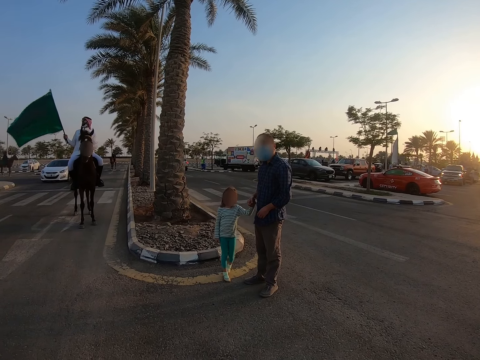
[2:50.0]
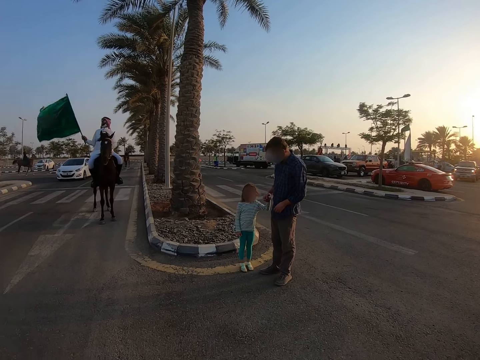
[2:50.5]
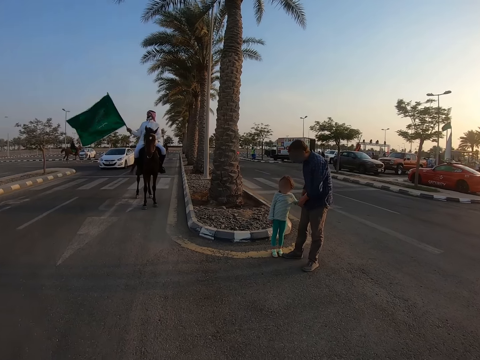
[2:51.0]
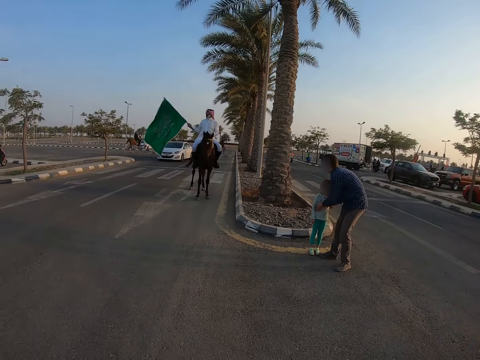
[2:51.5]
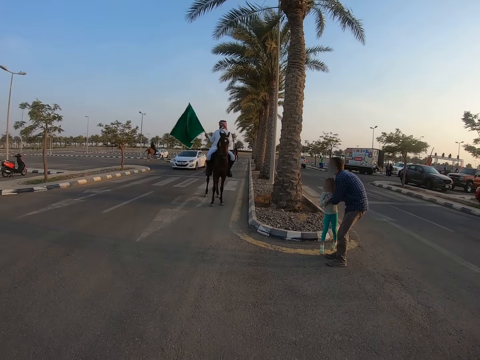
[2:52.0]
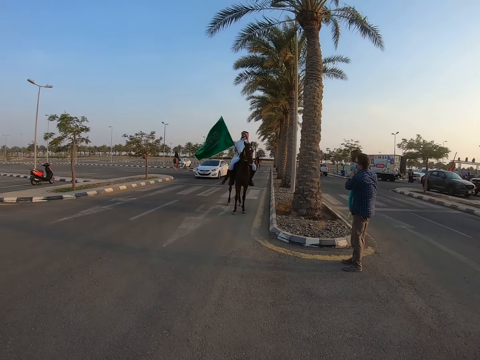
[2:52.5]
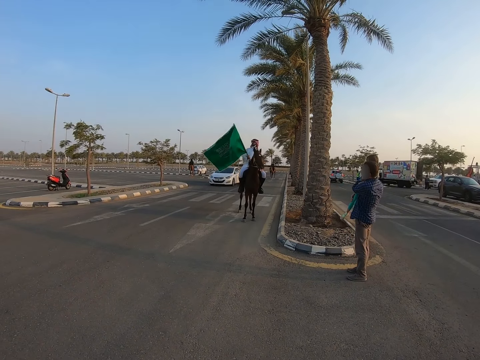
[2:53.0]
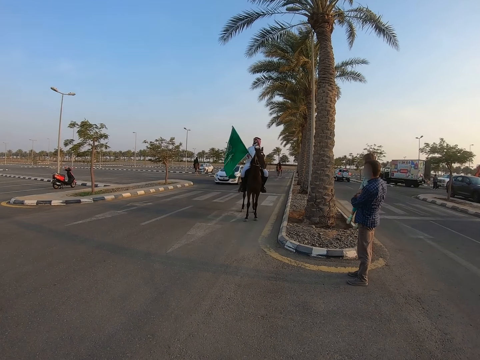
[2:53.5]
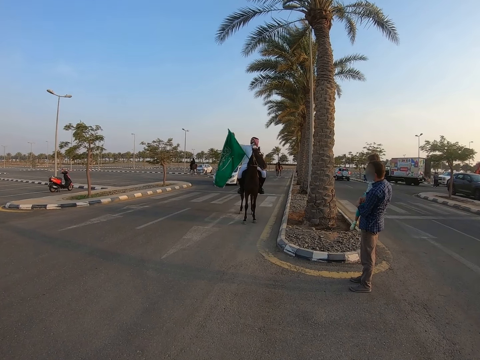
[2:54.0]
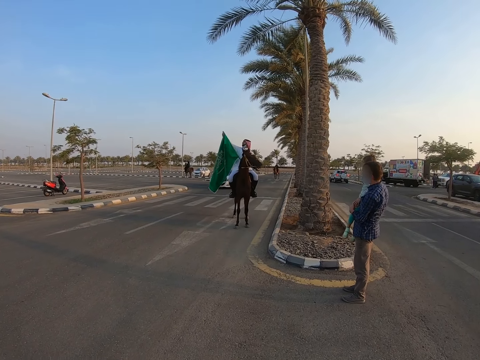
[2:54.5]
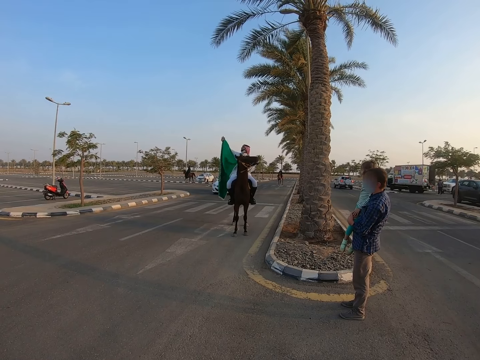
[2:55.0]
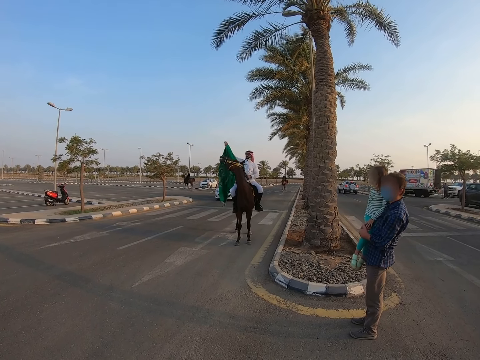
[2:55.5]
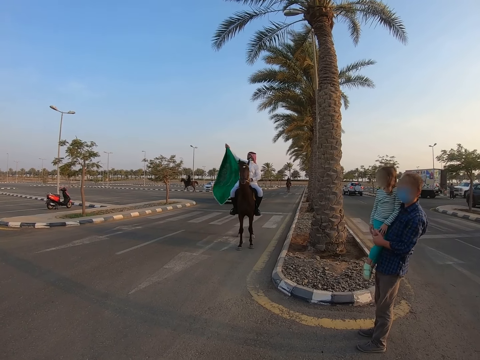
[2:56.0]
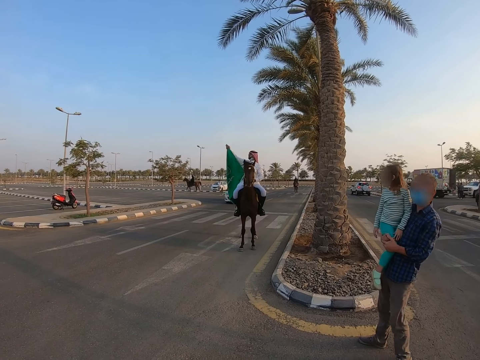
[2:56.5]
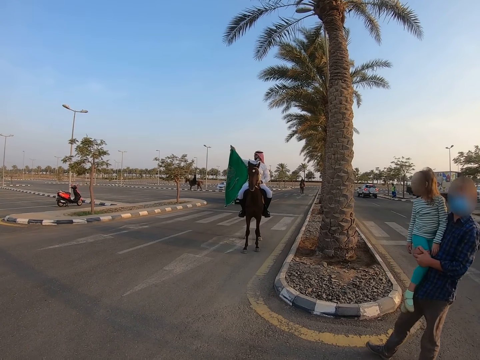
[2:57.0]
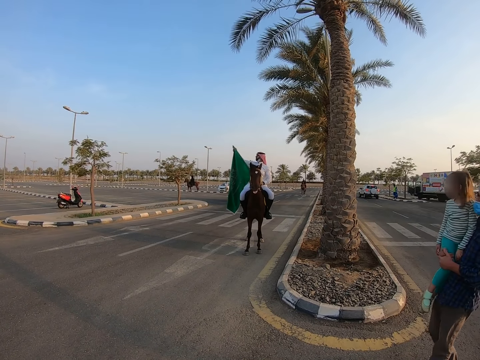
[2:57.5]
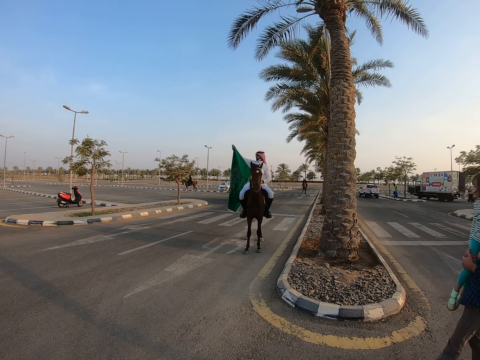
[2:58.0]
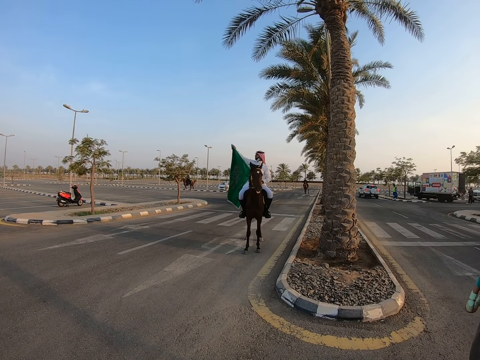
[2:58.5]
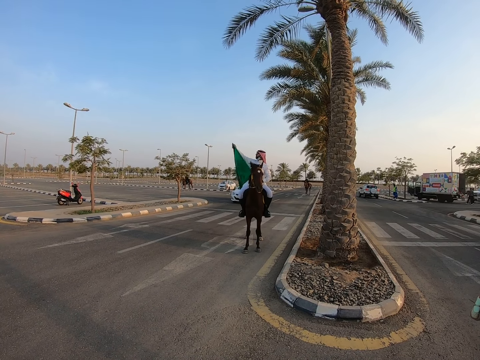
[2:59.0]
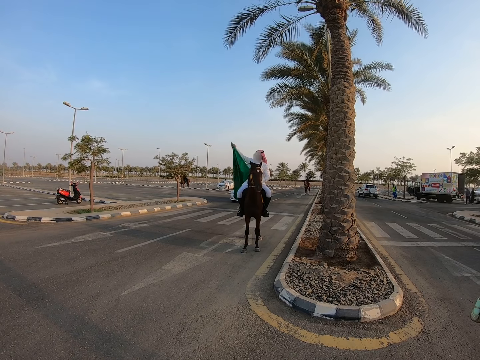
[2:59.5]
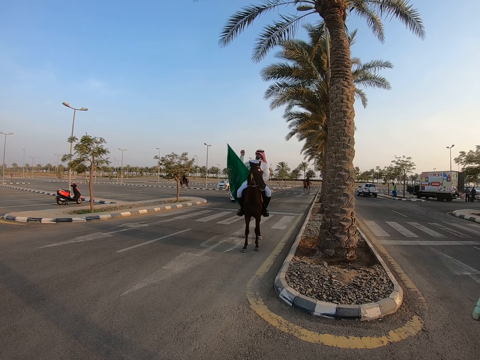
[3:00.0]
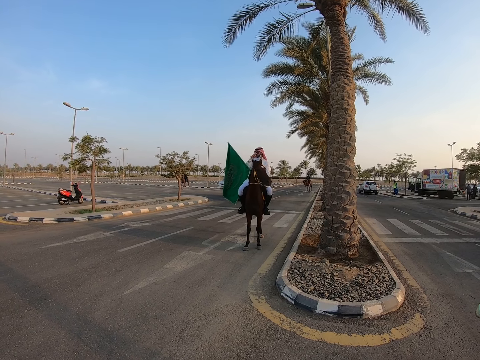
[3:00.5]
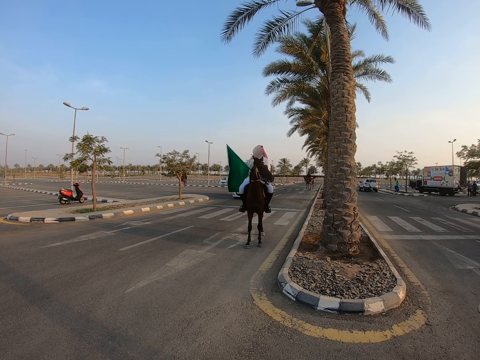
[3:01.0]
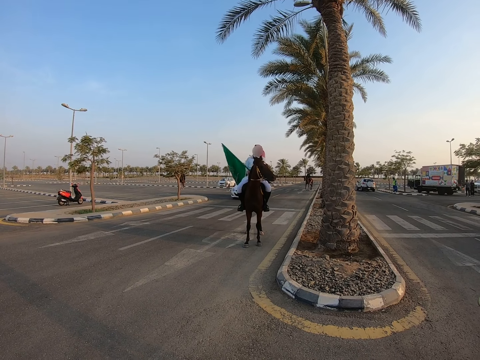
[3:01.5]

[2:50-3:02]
A man carries his child with both his hands. The camera wearer turns around and walks around. The man walks in the park. The man holds a flag.

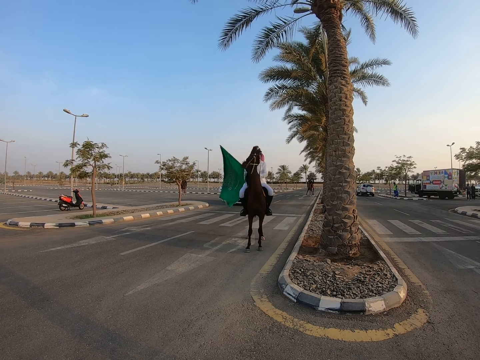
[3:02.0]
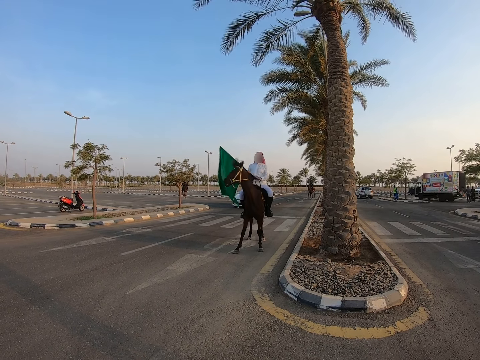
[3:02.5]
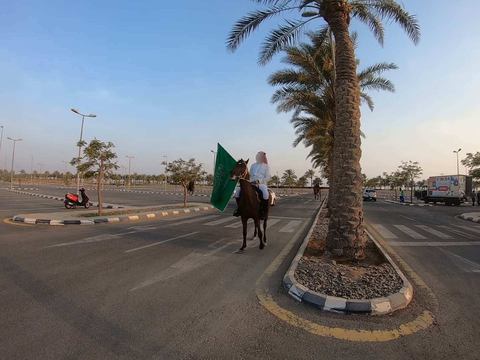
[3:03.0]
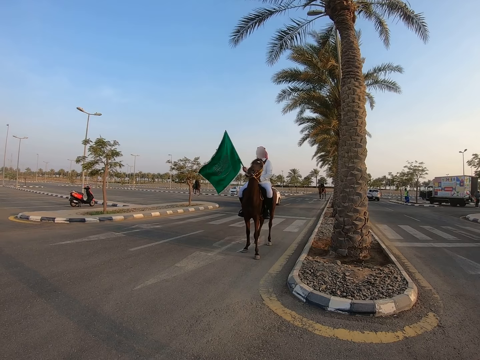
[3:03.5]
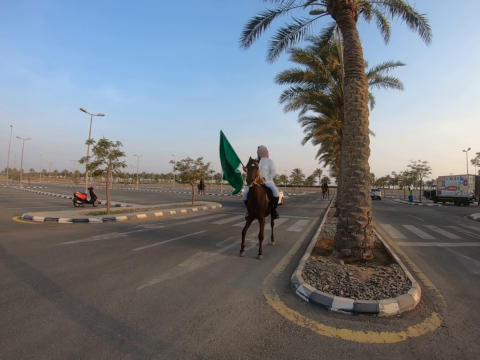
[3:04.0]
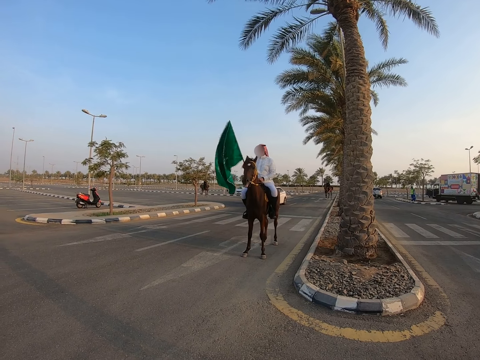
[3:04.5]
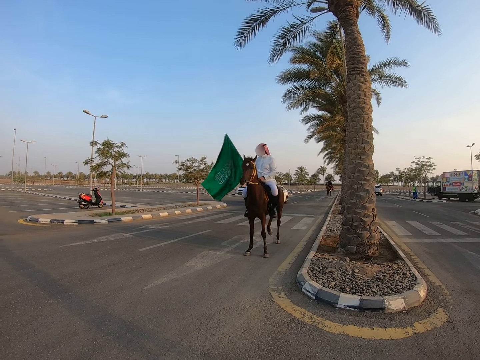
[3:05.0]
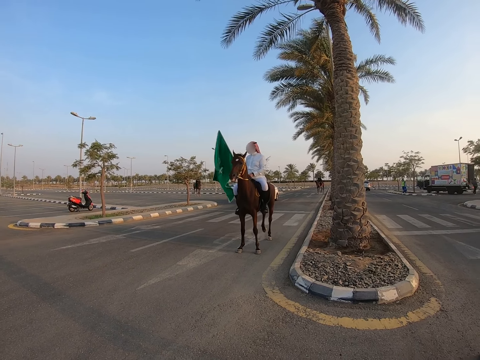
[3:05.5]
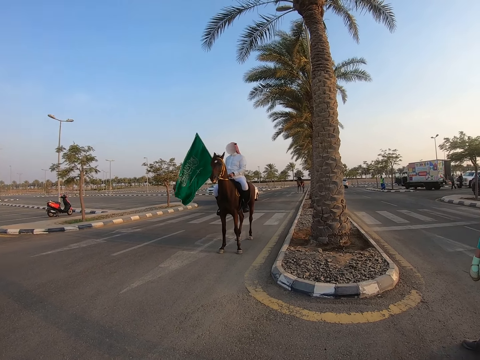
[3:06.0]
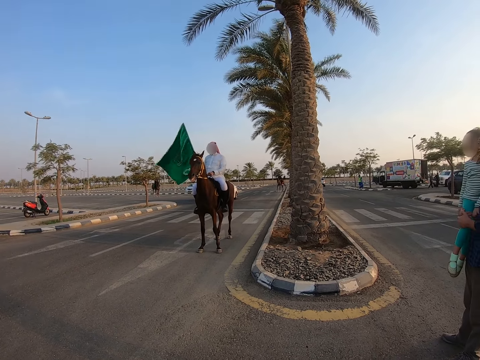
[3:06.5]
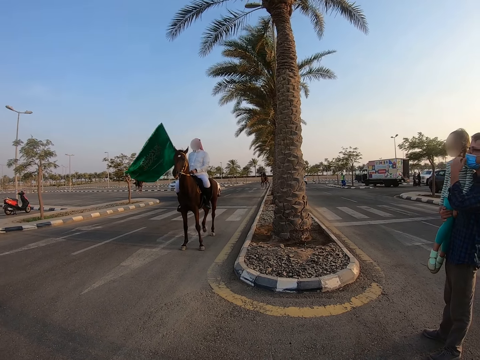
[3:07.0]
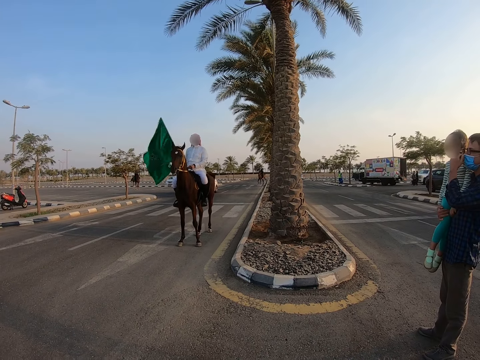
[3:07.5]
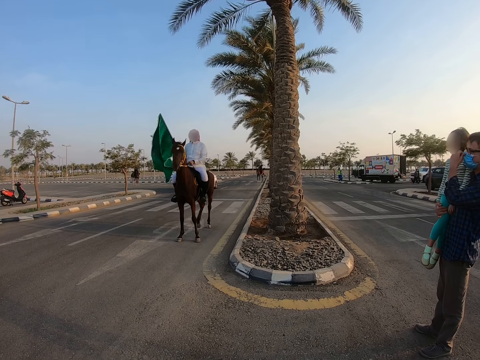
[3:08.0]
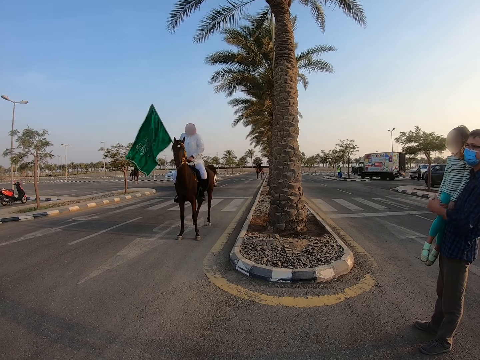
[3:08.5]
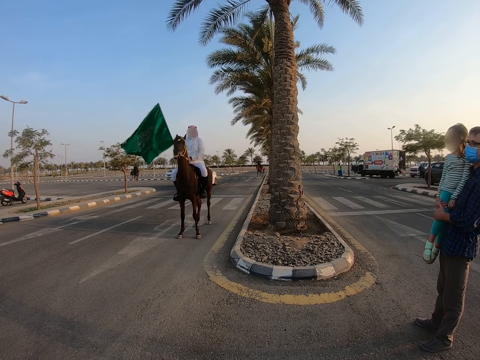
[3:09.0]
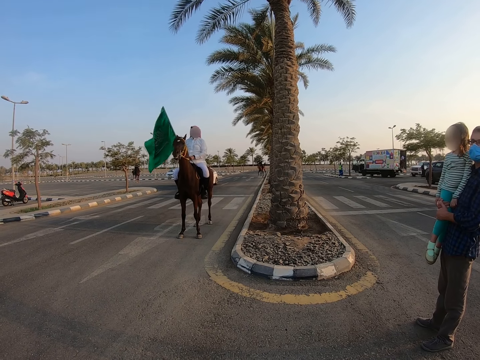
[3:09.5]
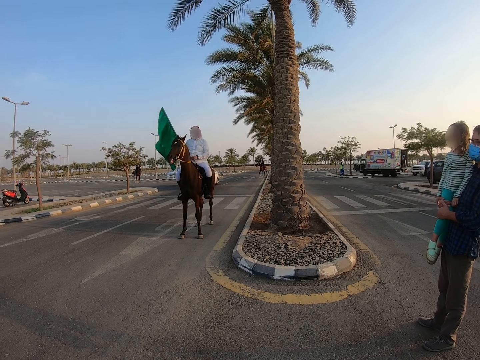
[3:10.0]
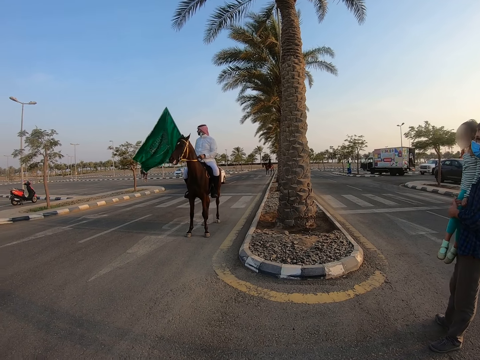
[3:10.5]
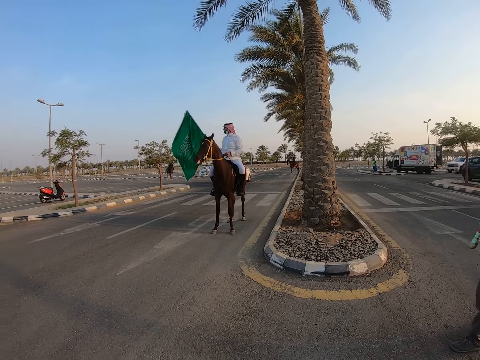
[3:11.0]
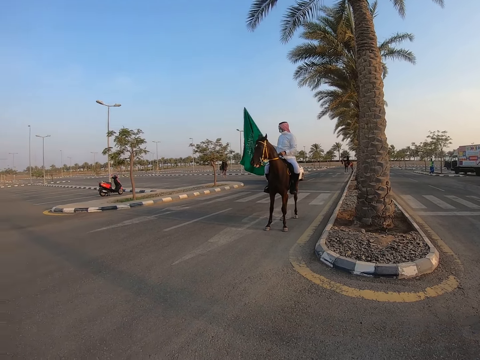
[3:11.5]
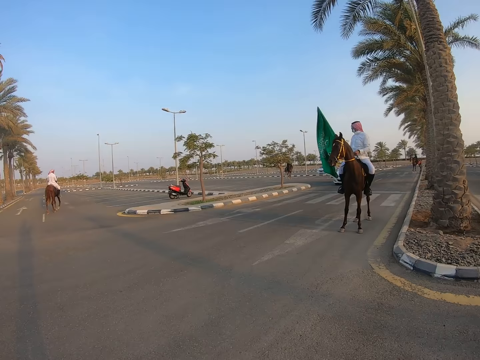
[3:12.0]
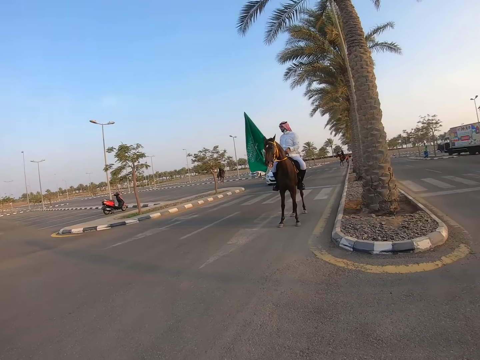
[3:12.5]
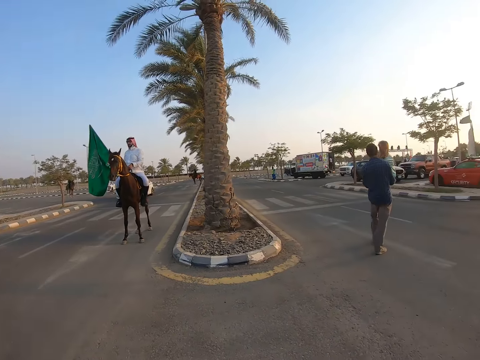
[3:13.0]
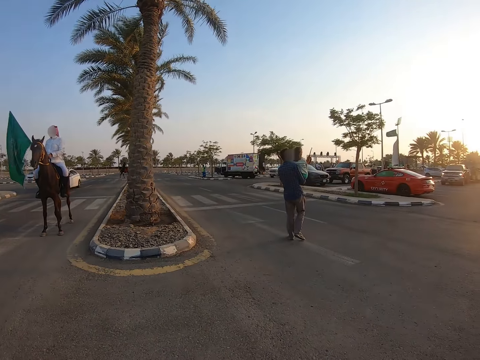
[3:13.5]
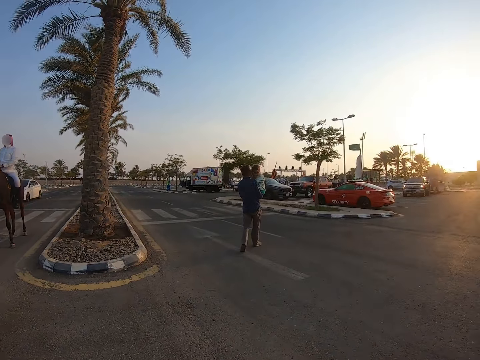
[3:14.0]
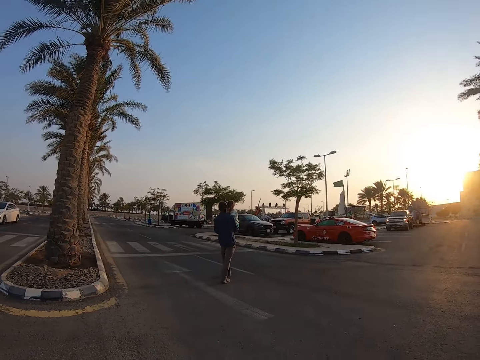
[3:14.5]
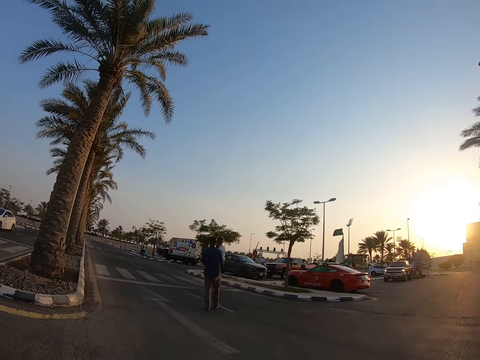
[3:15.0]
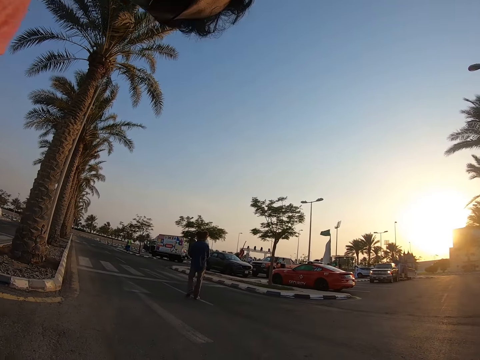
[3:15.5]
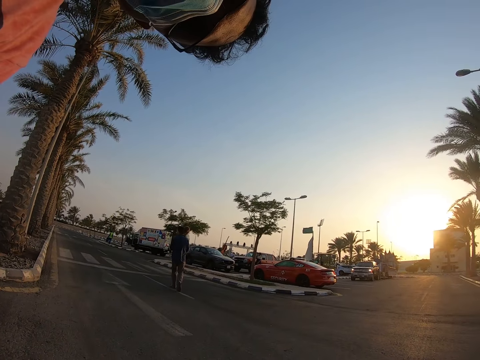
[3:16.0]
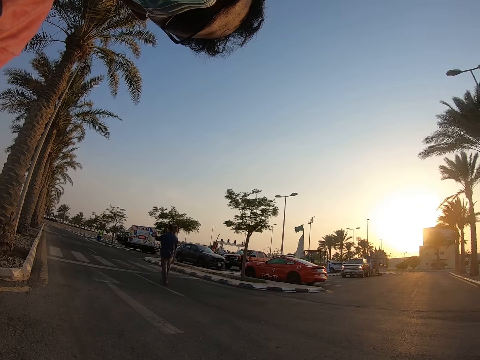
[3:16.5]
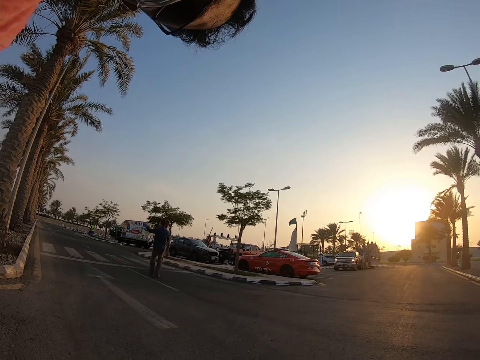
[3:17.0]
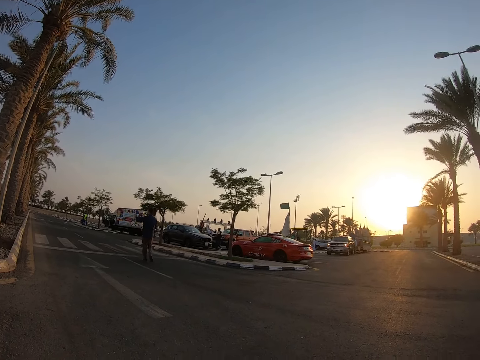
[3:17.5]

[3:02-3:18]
The man rides a horse. The man adjusts his nose mask with his left hand and removes his left hand from the nose mask. The camera wearer turns around. The man walks in the park. The camera wearer shows his face on the screen.
